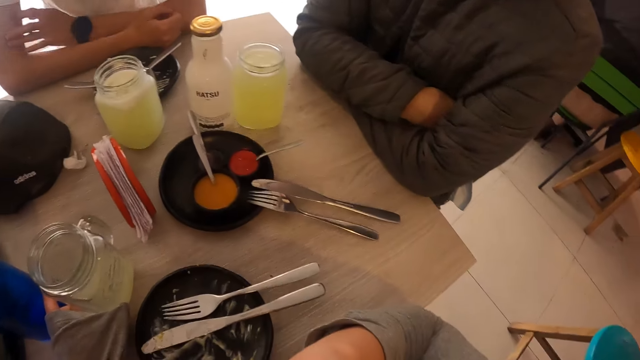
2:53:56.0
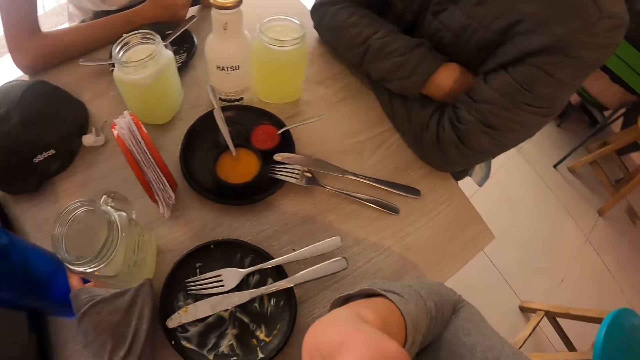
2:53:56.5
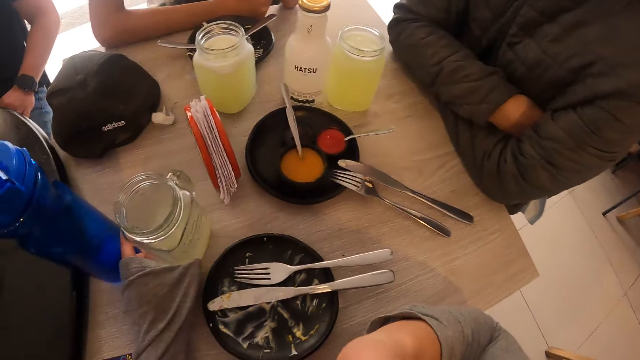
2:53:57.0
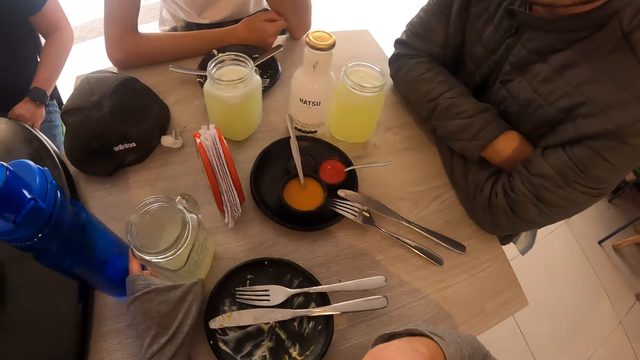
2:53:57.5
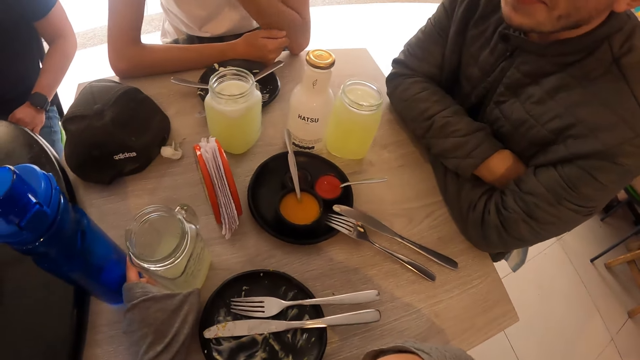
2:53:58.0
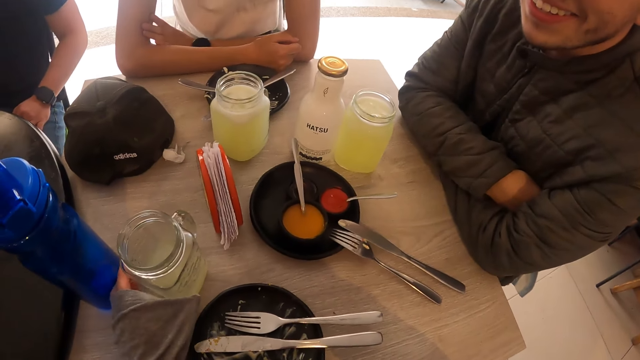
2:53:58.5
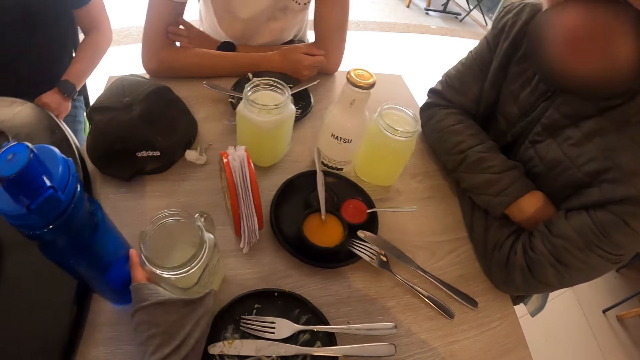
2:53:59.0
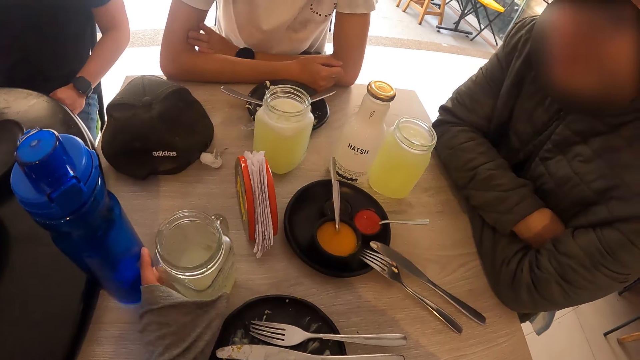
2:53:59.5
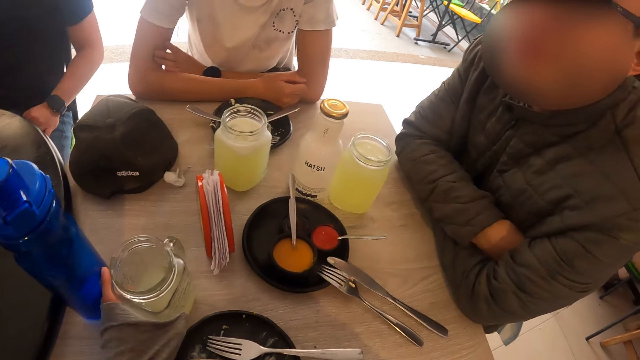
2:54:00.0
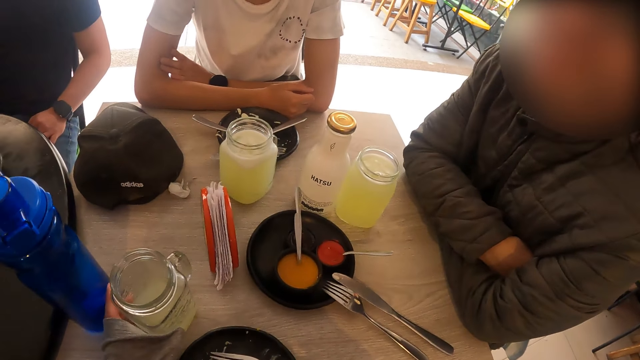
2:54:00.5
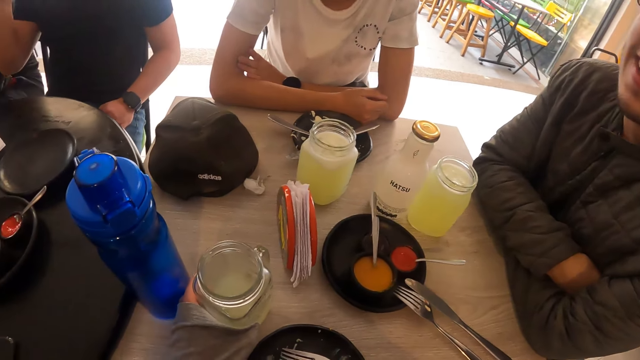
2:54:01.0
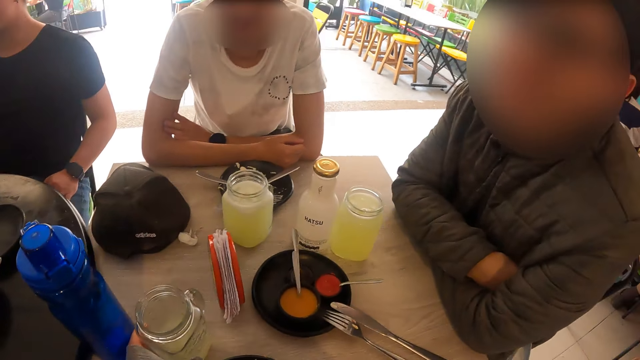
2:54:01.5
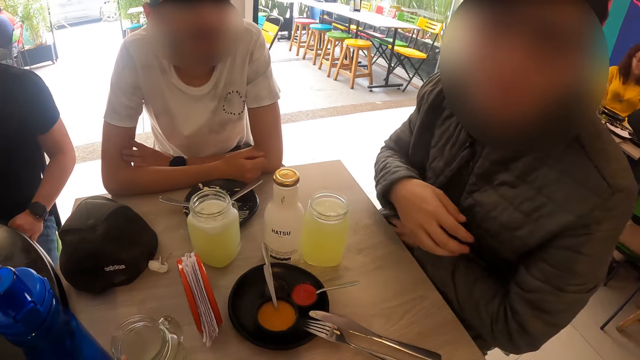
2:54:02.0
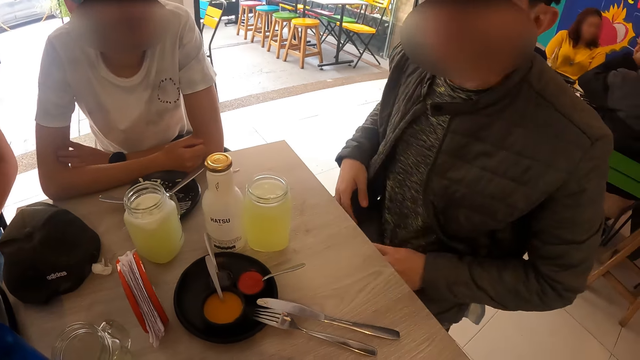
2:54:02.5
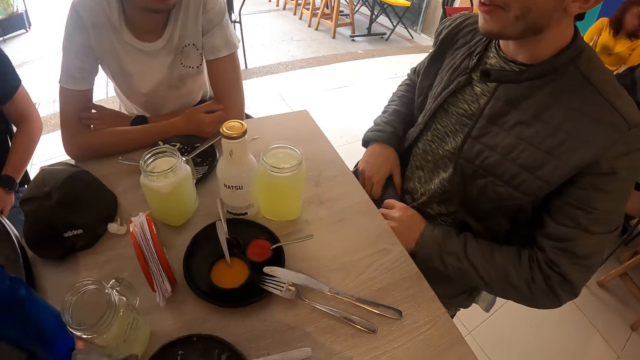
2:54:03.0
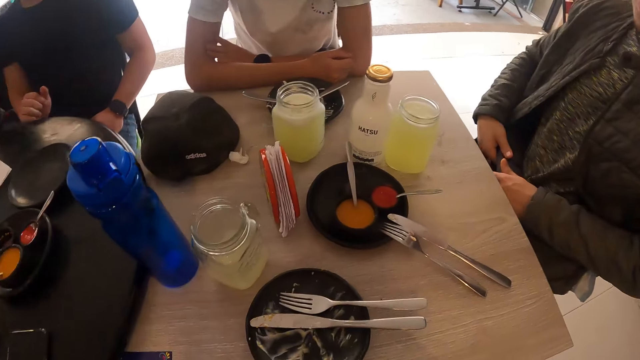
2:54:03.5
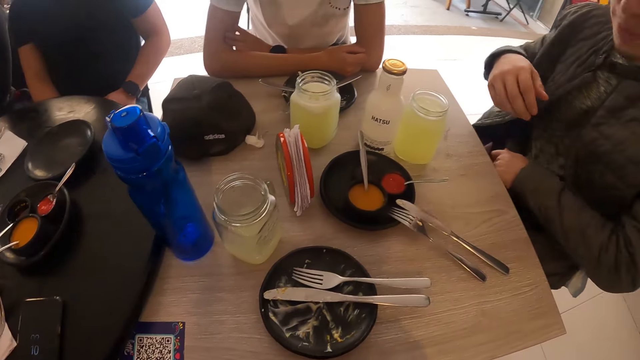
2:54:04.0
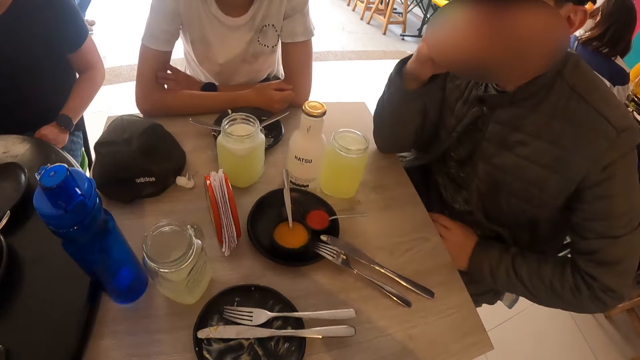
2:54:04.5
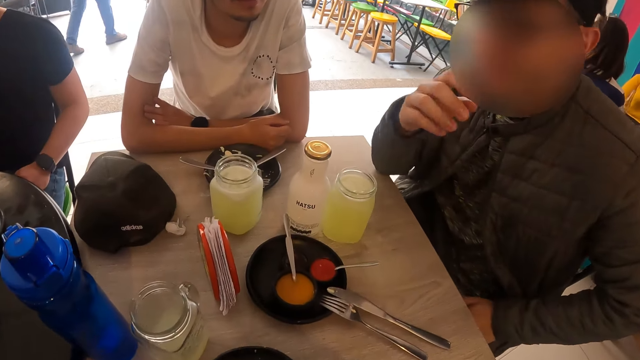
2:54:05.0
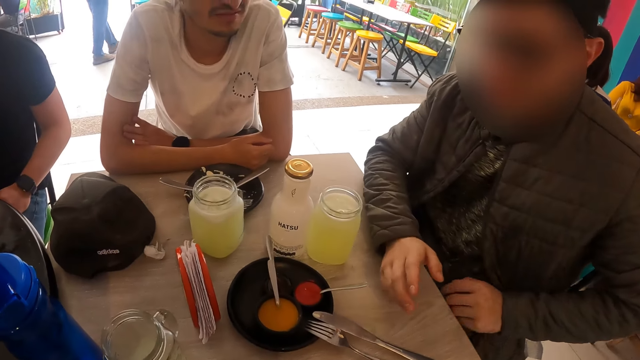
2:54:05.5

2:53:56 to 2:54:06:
The camera wearer looks around. A man interacts with the camera wearer and another man. The first man holds a jacket.

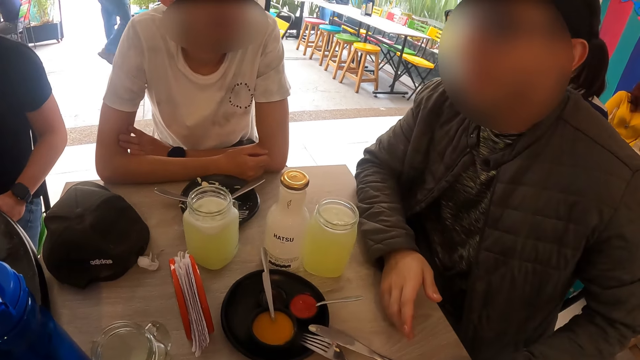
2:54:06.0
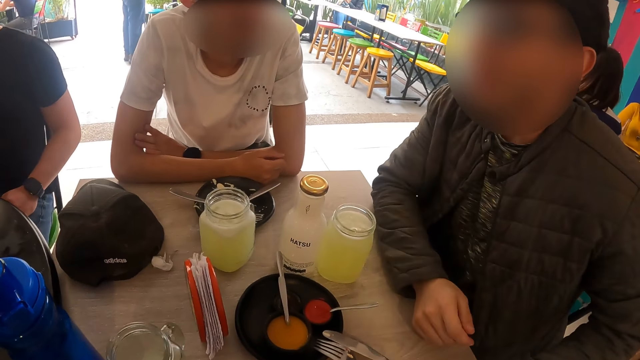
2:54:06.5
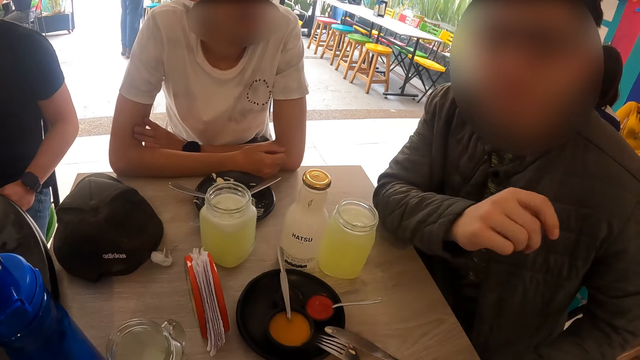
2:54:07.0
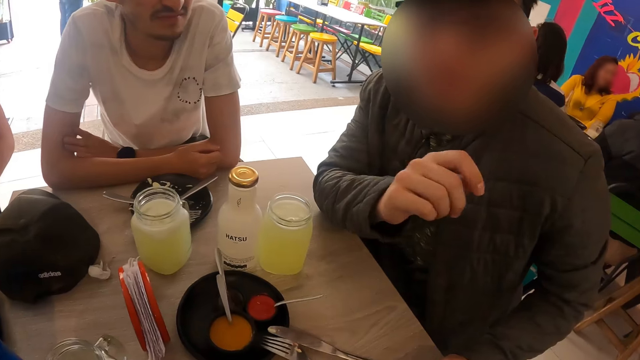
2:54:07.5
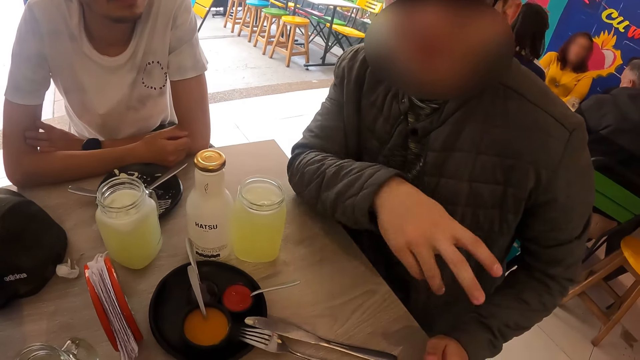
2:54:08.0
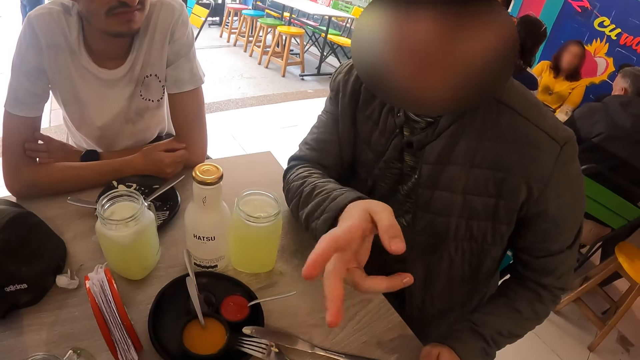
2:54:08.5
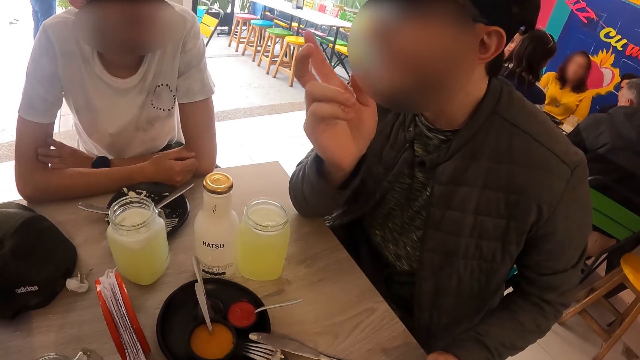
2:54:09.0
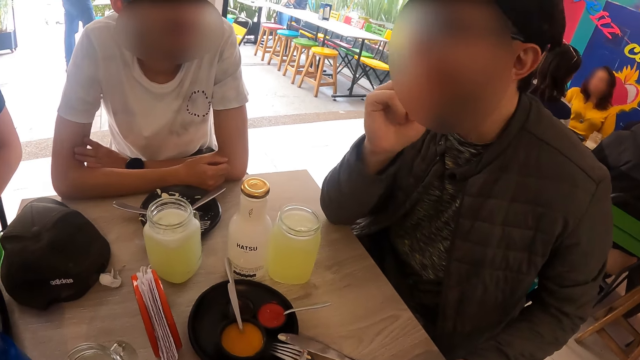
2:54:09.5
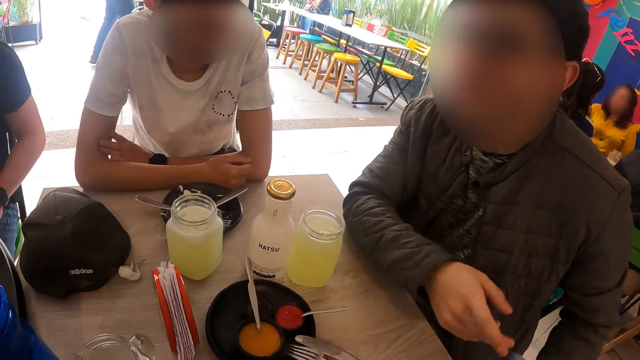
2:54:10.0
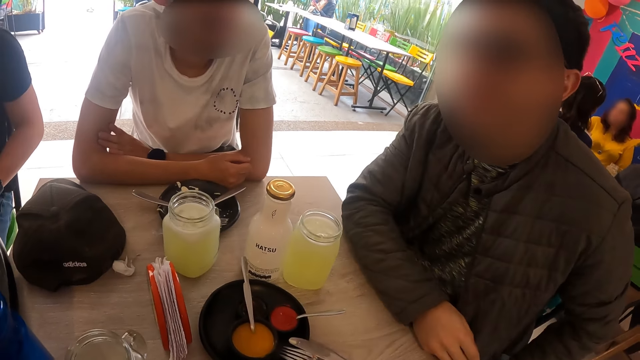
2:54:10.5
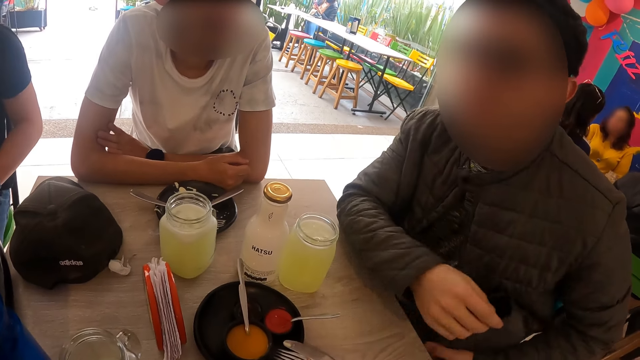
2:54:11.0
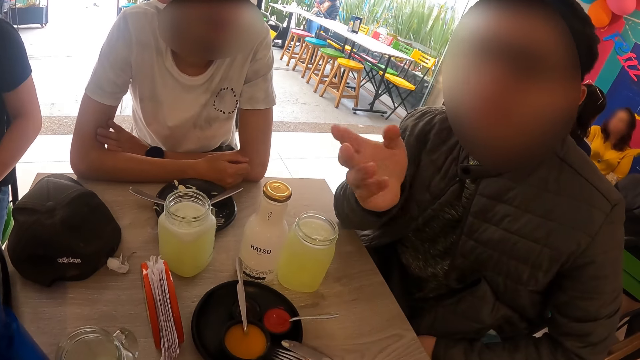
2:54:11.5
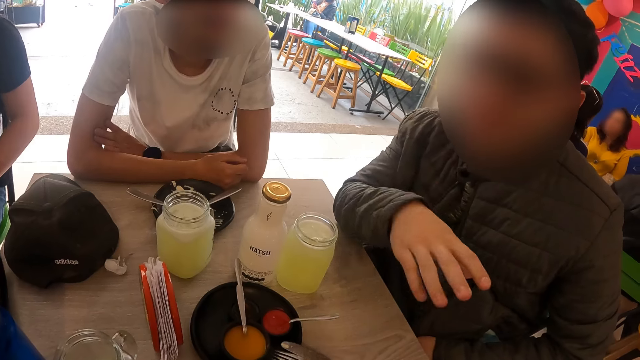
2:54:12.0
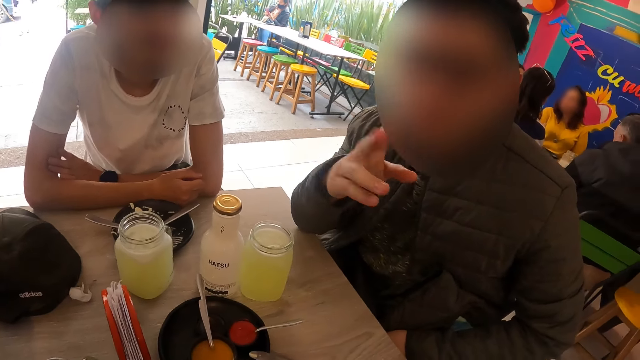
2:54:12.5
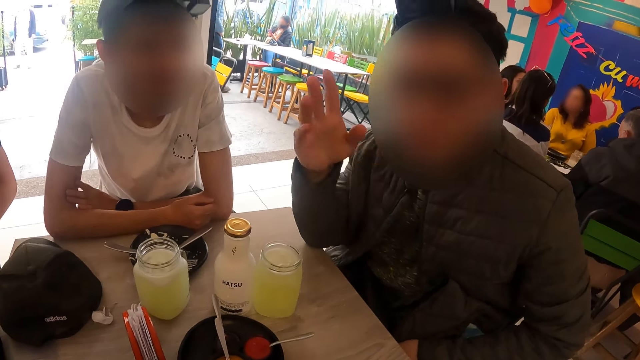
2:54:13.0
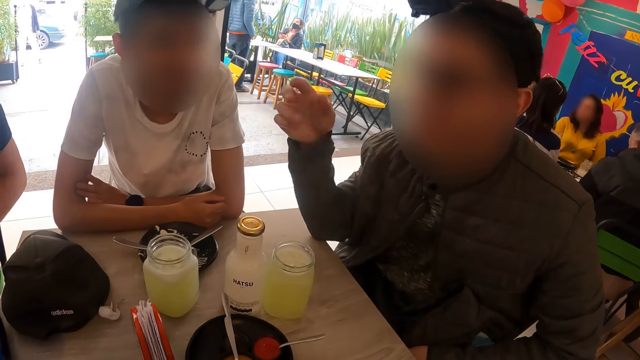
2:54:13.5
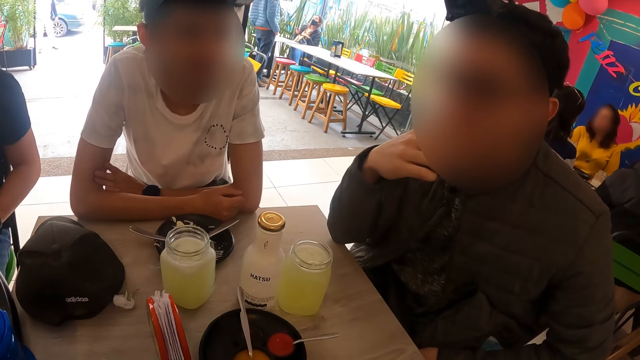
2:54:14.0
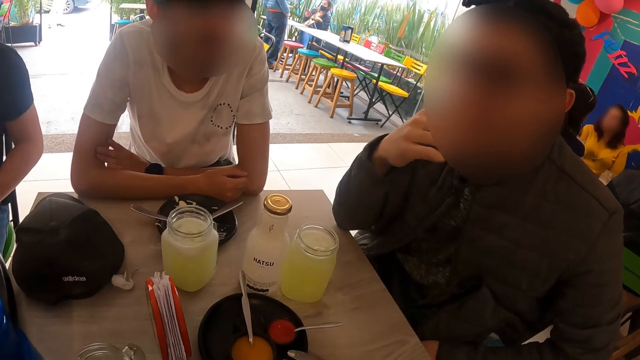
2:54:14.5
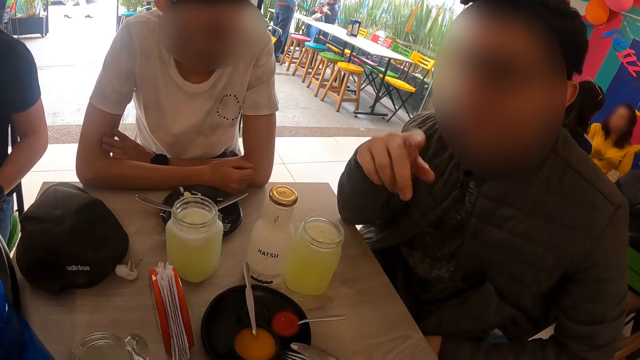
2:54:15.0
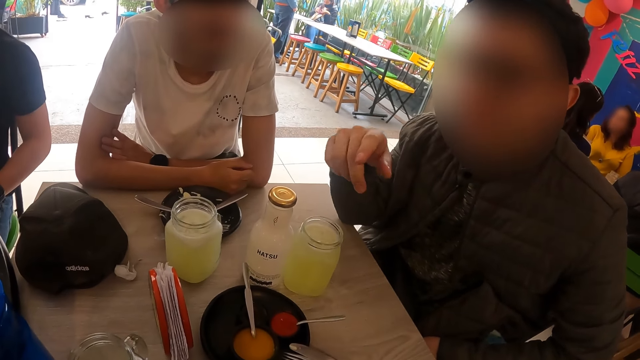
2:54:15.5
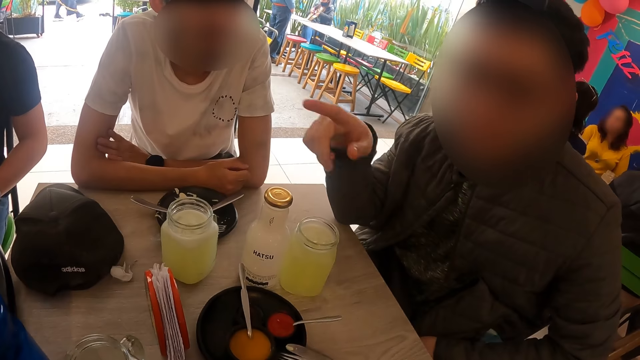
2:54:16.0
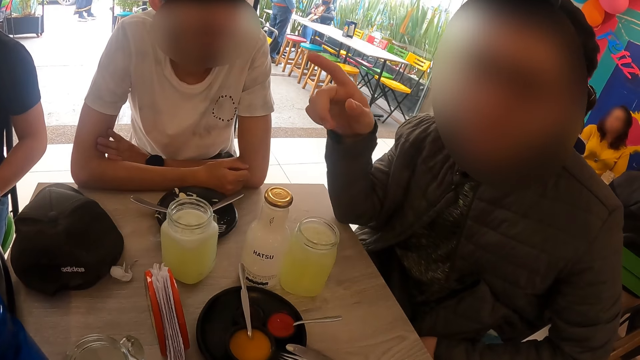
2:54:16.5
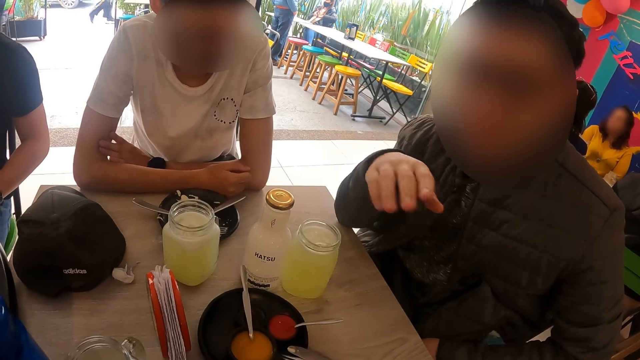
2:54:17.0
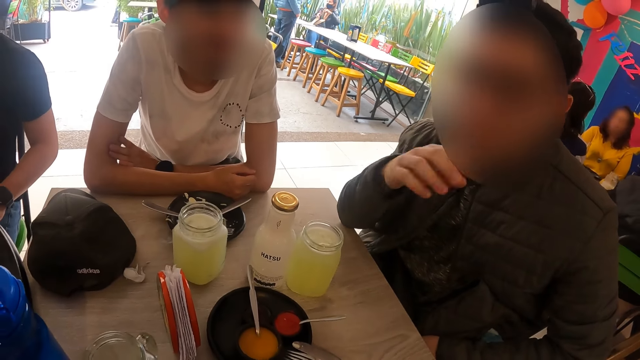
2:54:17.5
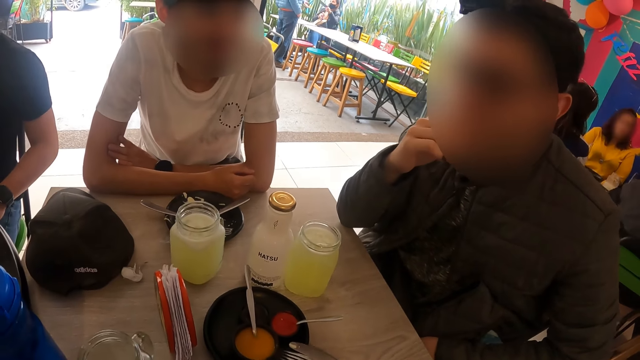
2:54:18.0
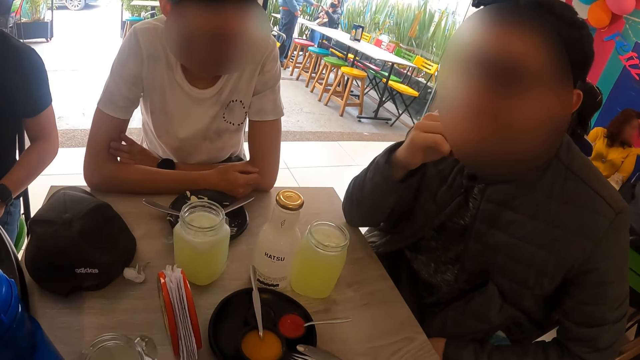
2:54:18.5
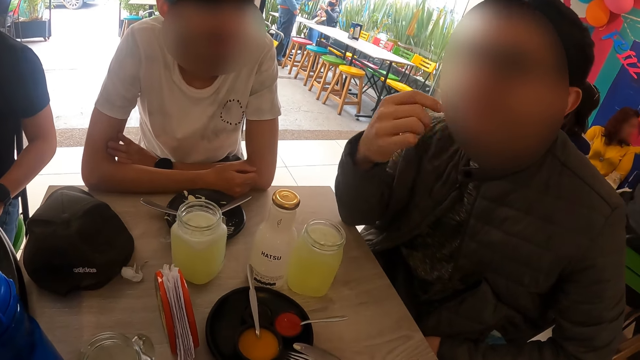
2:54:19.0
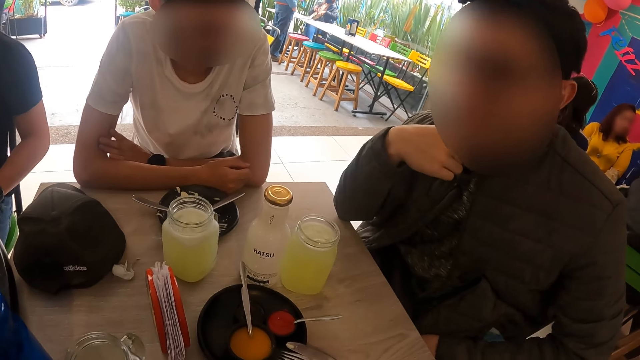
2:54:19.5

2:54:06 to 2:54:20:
A man interacts with the camera wearer and another man. The first man gestures with his right hand. He interacts with the camera wearer and the other man. He moves his hand. He interacts with the camera wearer and the other man.
